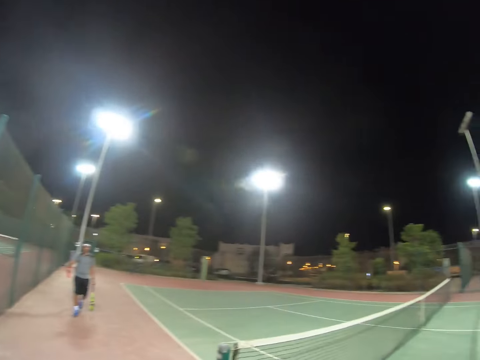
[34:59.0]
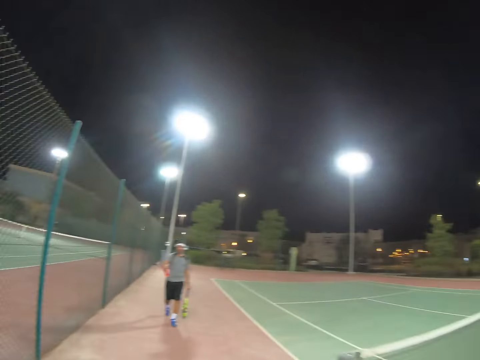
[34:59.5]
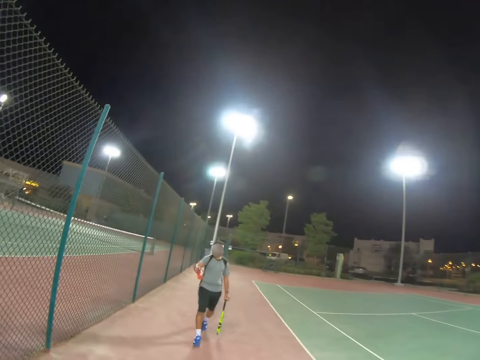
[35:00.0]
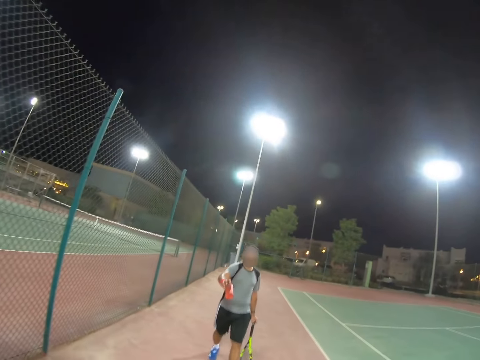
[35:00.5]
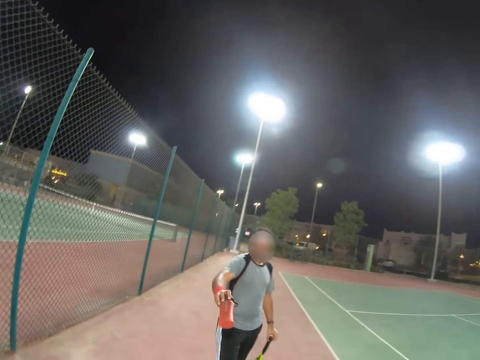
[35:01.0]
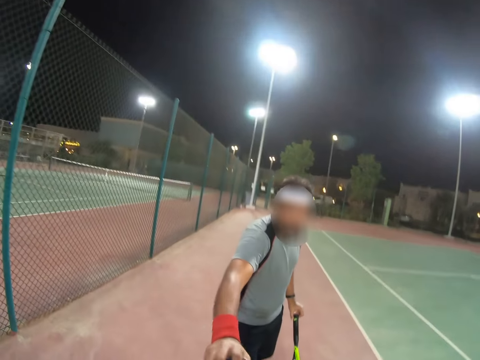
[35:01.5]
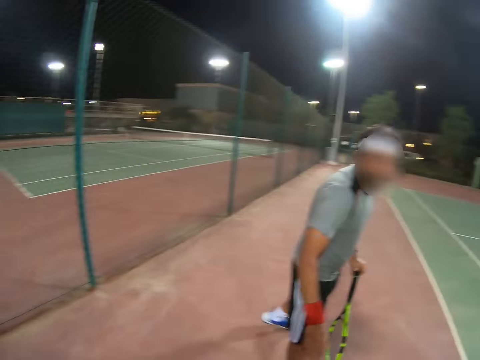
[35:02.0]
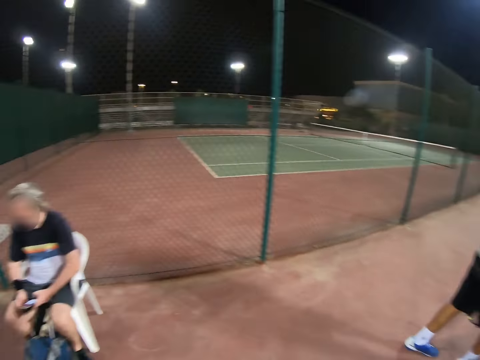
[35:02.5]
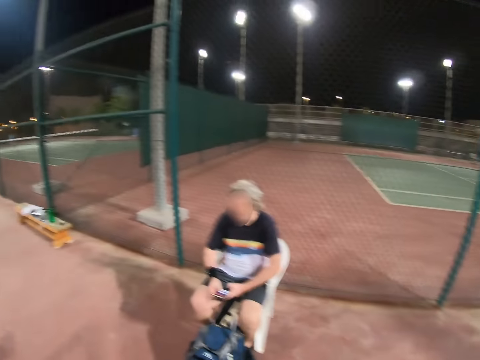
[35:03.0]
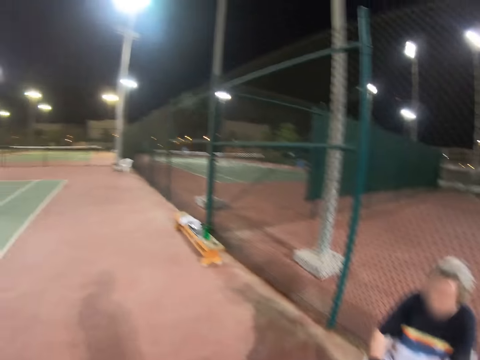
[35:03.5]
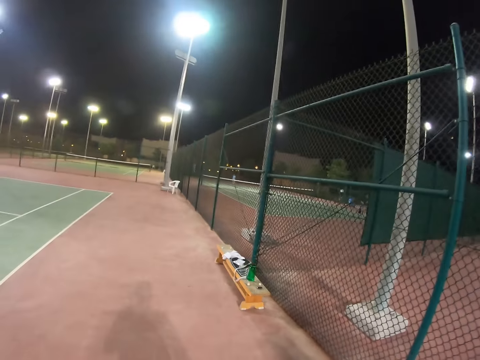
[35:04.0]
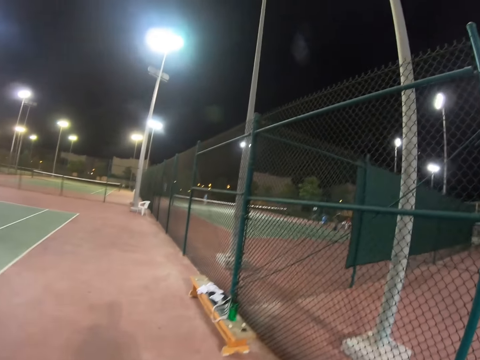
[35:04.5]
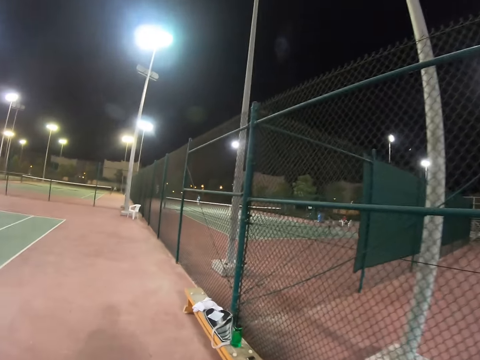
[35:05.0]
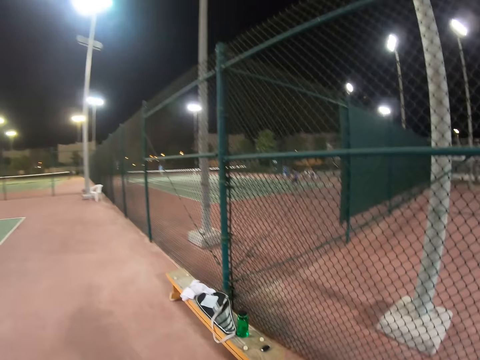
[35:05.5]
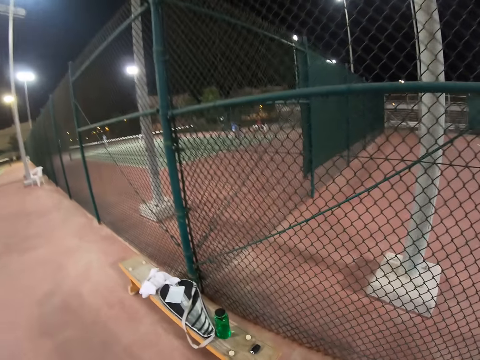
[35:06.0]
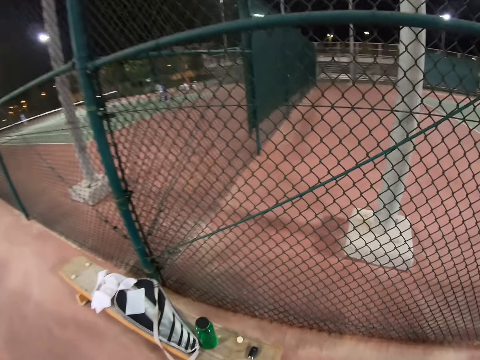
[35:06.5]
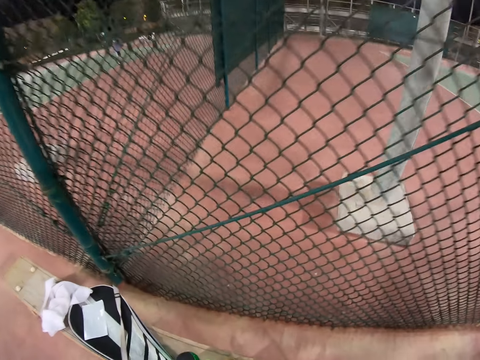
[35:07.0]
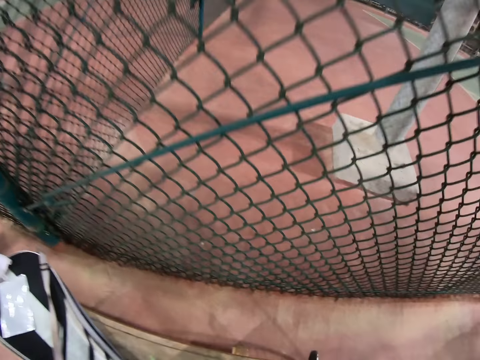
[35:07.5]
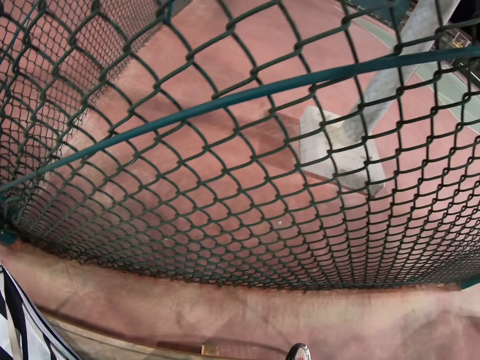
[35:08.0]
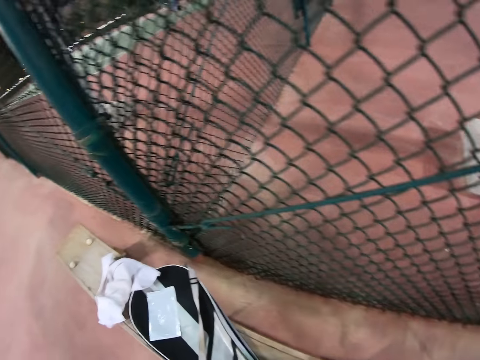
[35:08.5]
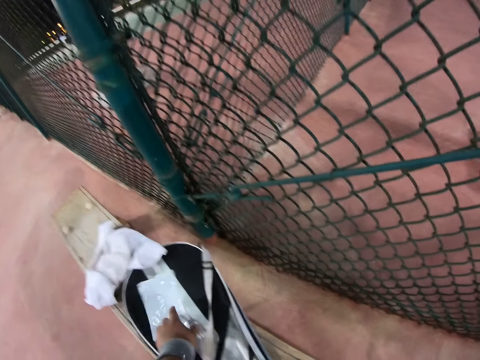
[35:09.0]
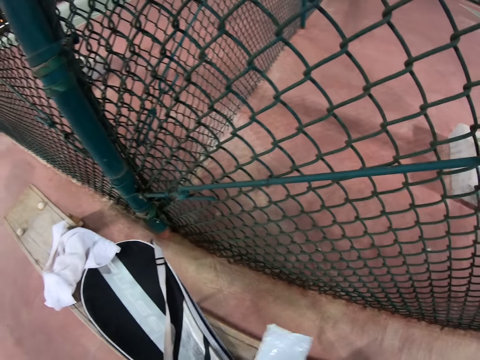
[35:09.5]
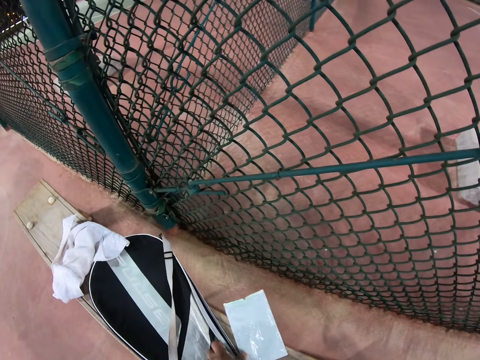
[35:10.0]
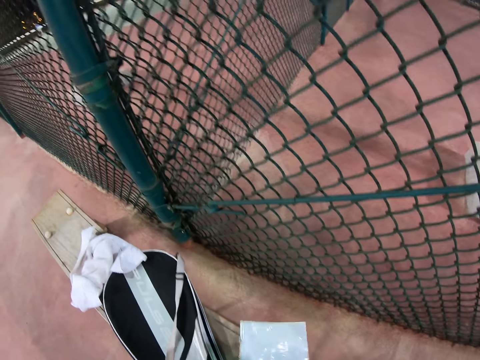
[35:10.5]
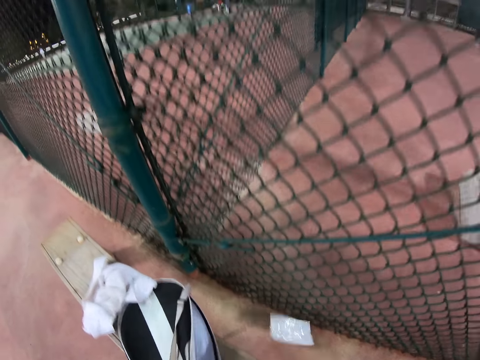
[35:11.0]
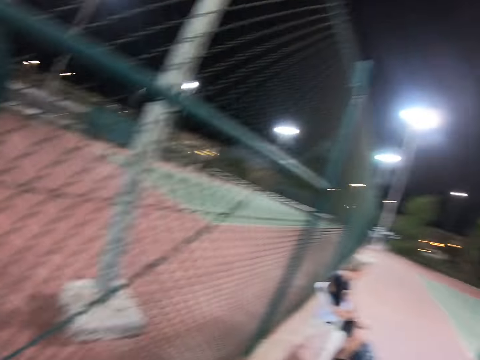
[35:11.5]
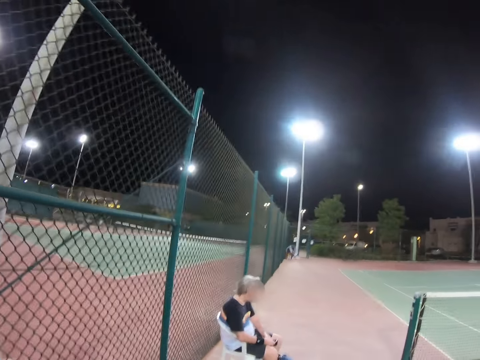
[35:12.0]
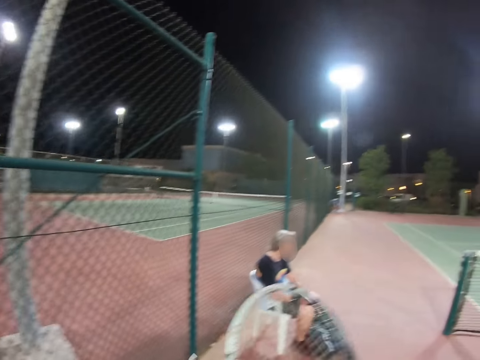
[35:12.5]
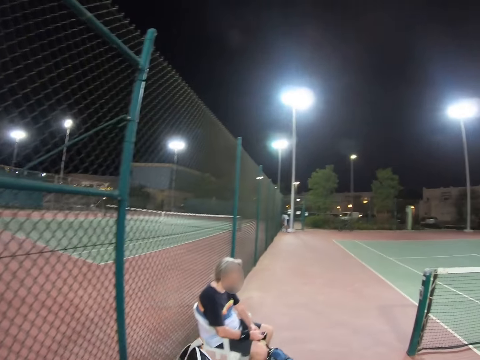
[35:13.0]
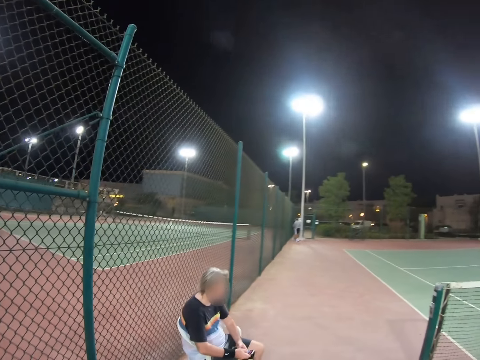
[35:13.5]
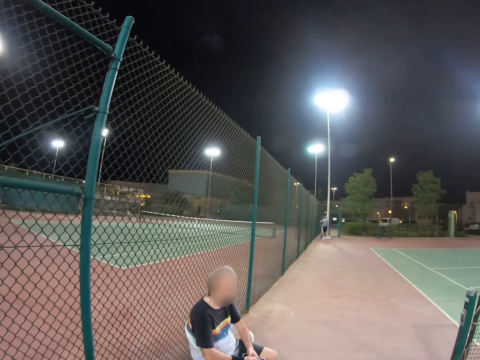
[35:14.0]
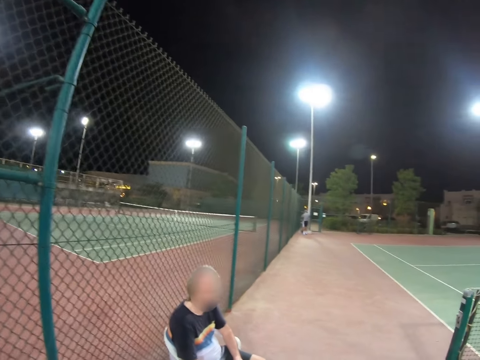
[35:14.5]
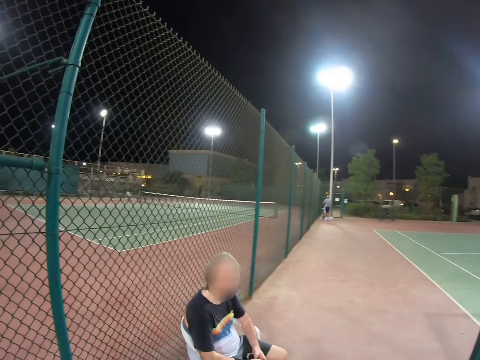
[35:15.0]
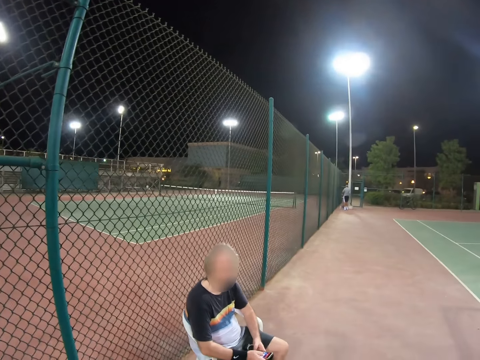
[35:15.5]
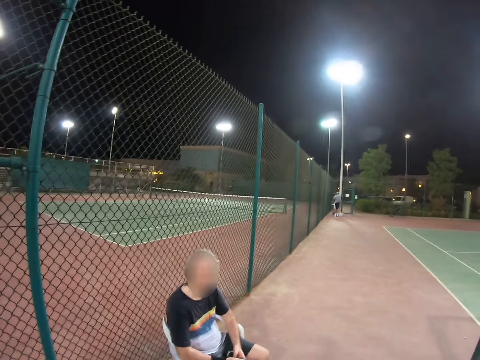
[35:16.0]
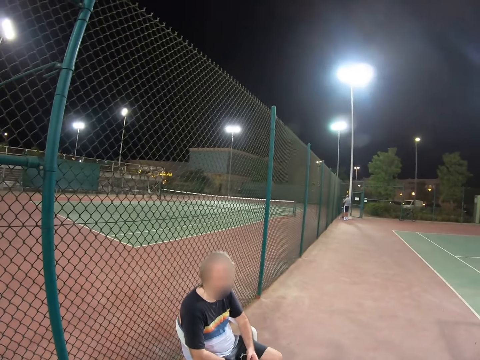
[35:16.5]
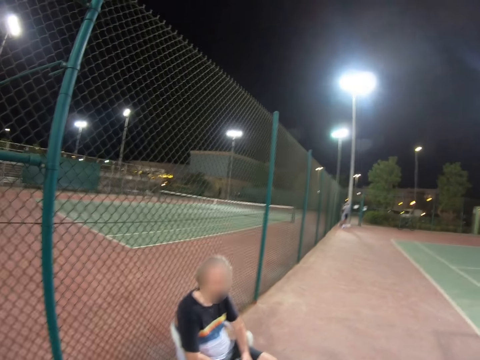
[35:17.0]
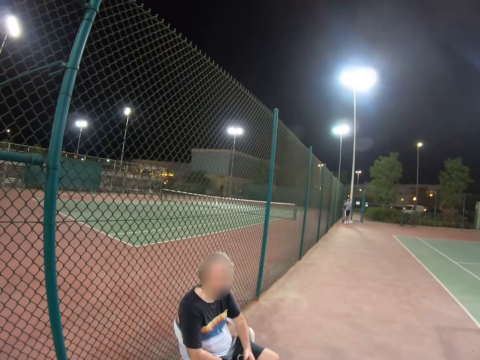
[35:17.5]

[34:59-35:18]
The camera wearer walks towards a man. The man hands over a water bottle to the camera wearer. A person sits on a chair. The camera wearer walks to the bench. They pick up a paper from the bench. They let go of the paper. The person looks at the camera wearer.

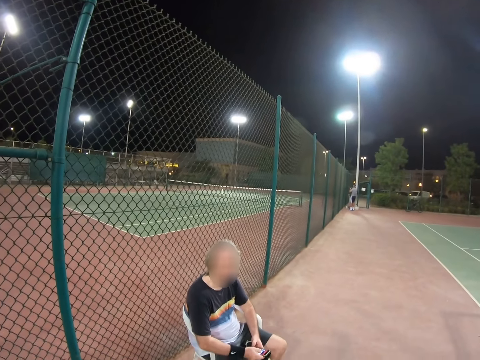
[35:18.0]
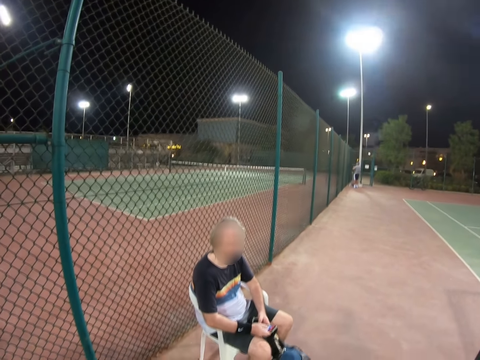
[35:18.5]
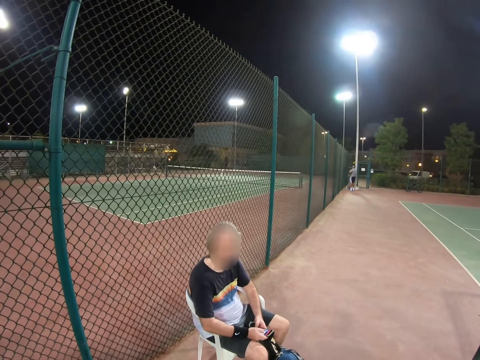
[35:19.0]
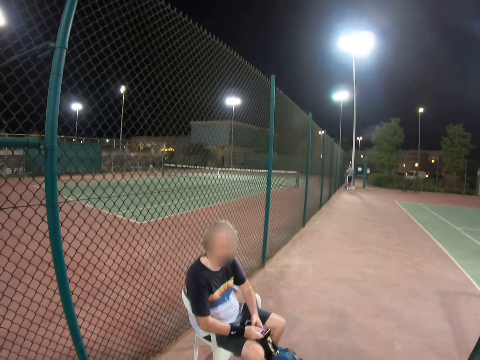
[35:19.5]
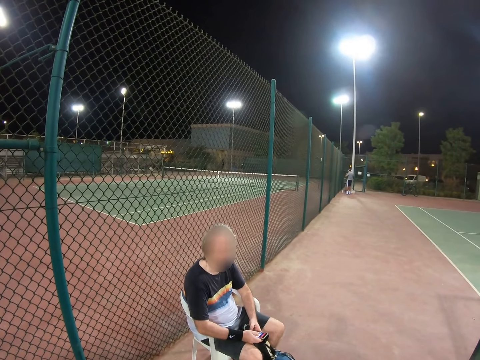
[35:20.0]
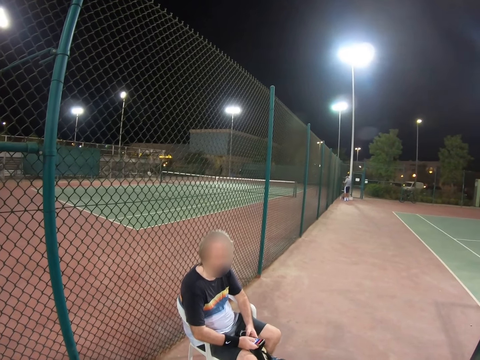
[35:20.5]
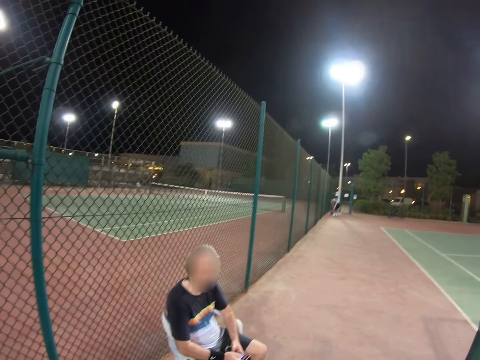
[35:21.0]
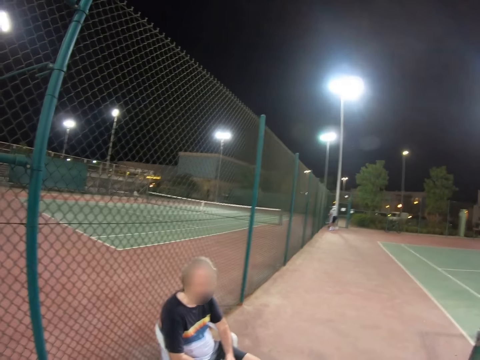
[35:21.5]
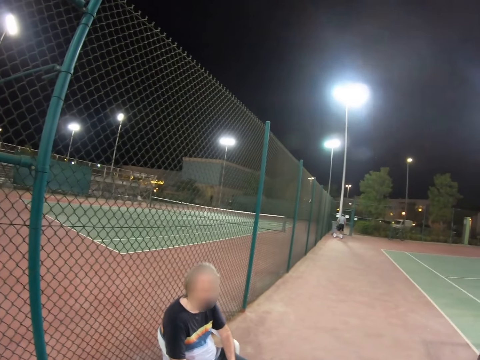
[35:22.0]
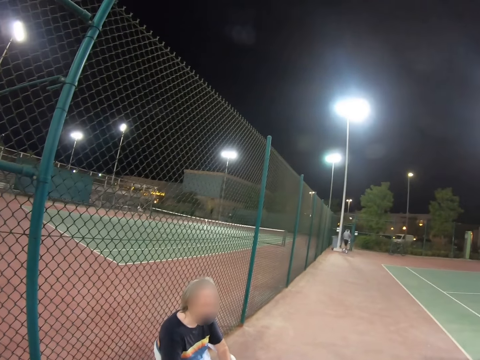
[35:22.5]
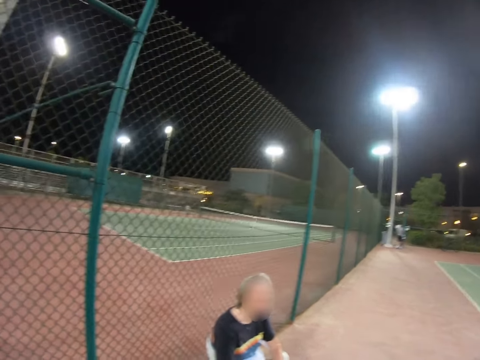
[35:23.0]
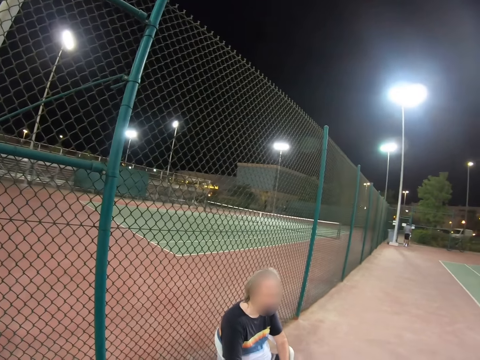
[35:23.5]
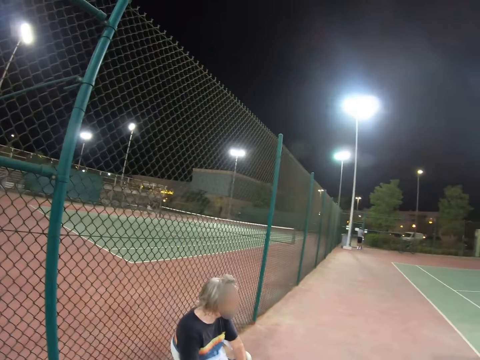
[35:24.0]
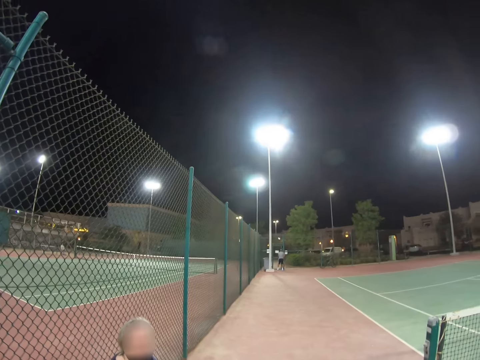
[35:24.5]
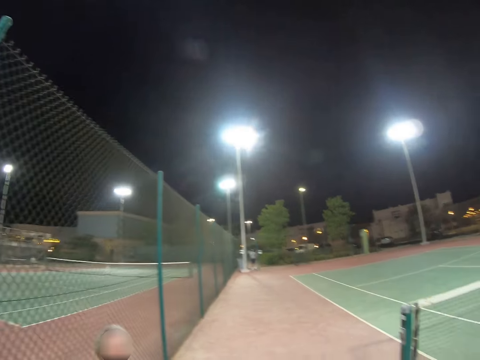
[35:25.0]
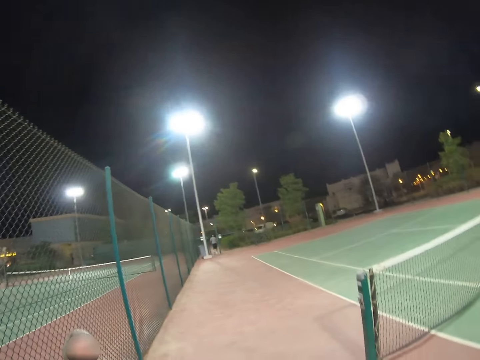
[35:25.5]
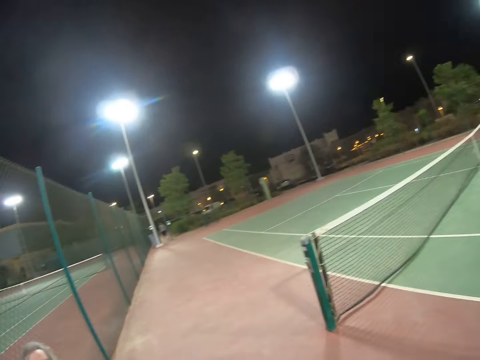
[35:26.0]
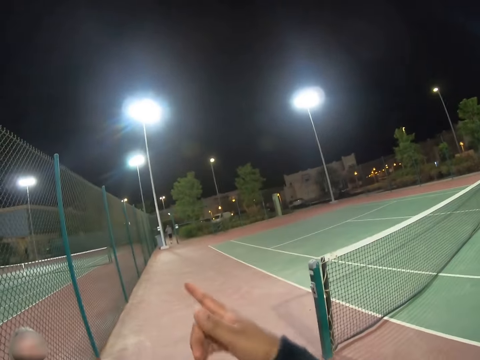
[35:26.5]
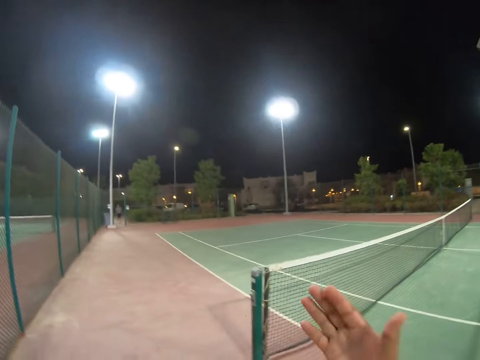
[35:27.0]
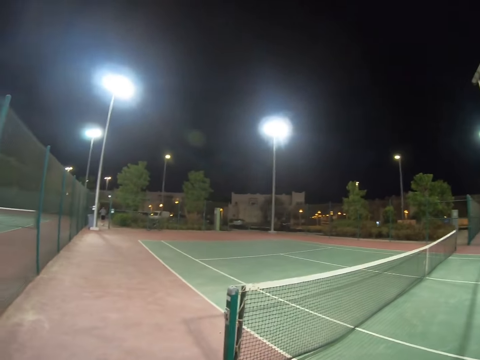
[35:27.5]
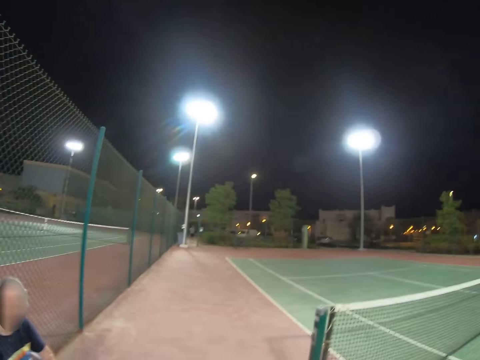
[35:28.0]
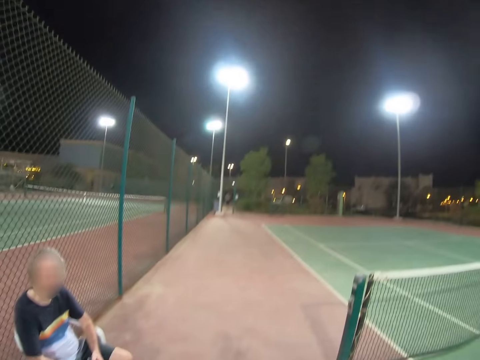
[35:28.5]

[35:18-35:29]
A man faces the camera wearer. Another man bends towards the ground, stands, and walks. The camera wearer raises his hand up.
